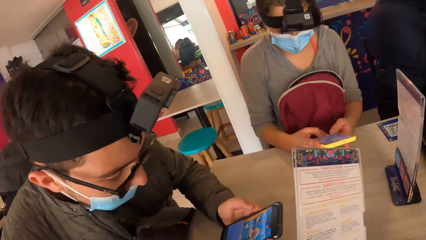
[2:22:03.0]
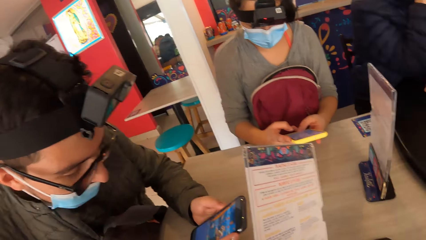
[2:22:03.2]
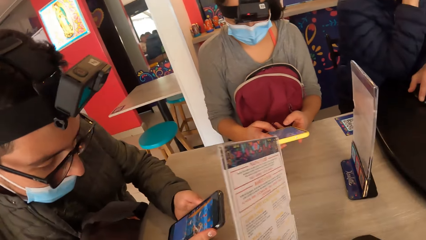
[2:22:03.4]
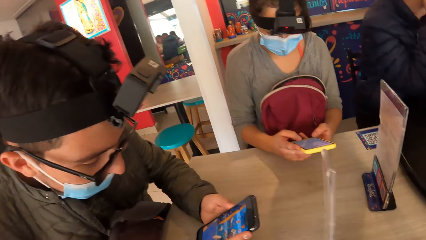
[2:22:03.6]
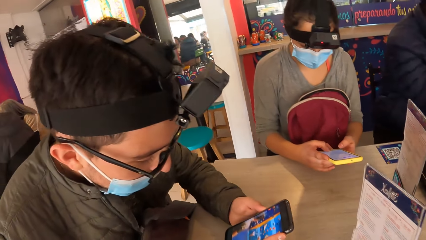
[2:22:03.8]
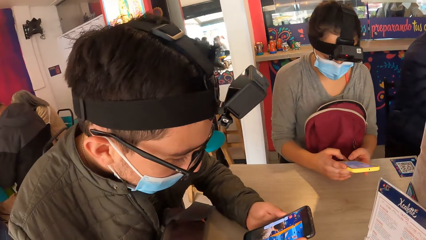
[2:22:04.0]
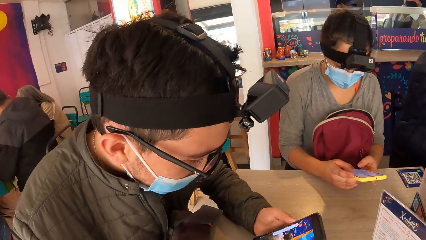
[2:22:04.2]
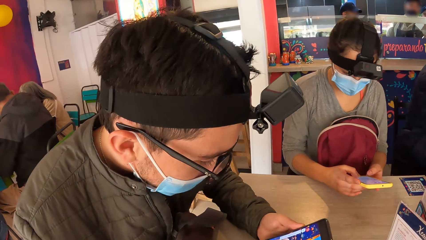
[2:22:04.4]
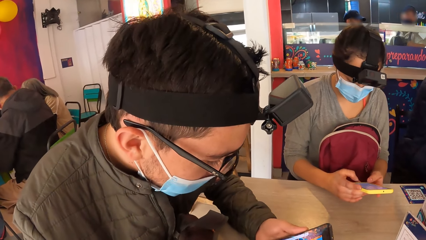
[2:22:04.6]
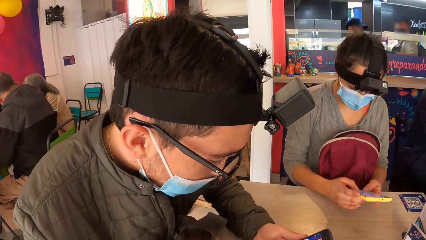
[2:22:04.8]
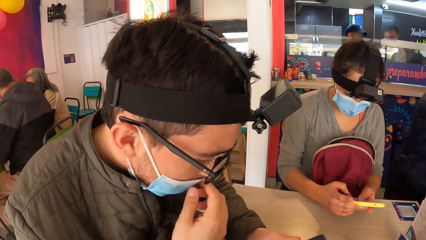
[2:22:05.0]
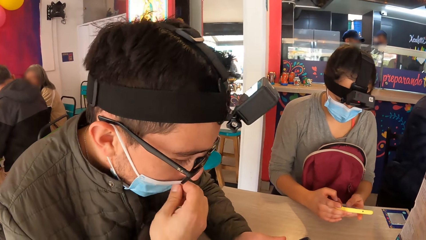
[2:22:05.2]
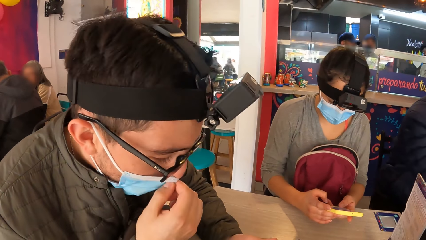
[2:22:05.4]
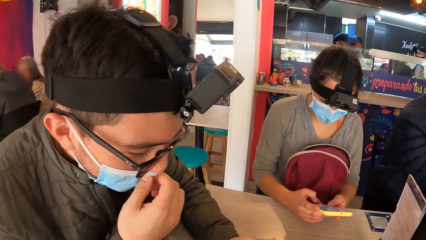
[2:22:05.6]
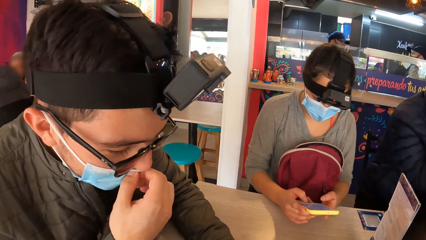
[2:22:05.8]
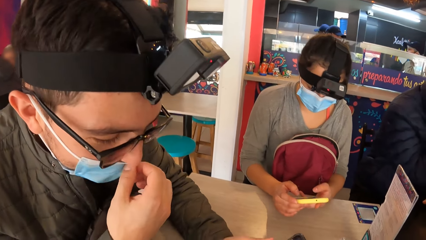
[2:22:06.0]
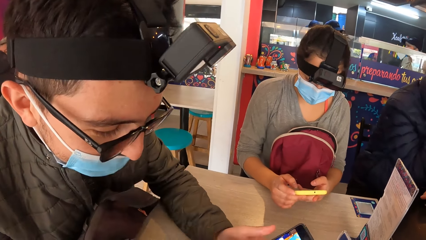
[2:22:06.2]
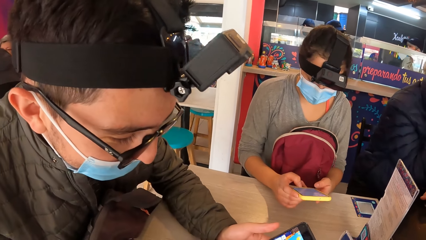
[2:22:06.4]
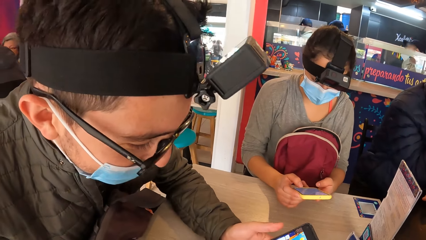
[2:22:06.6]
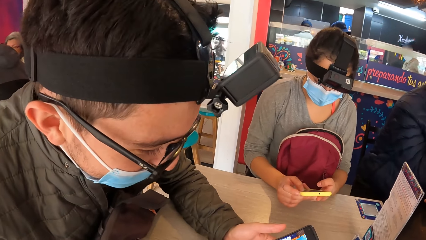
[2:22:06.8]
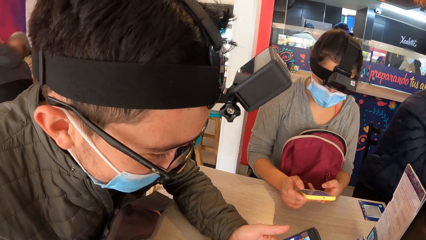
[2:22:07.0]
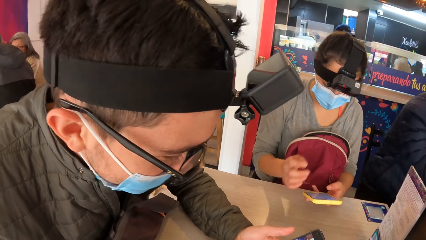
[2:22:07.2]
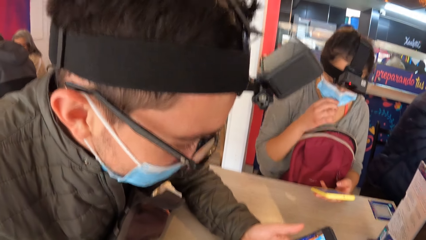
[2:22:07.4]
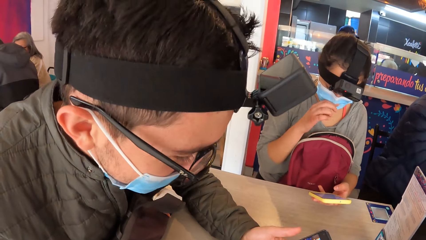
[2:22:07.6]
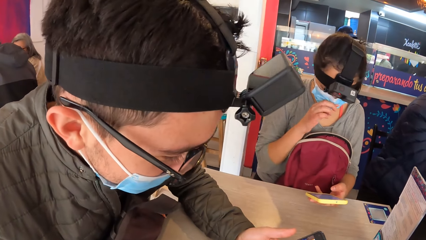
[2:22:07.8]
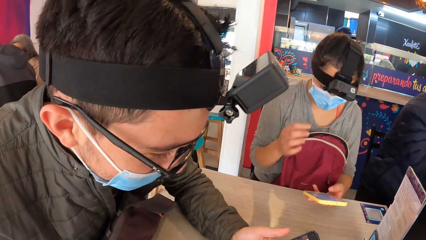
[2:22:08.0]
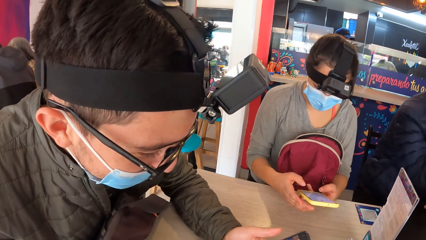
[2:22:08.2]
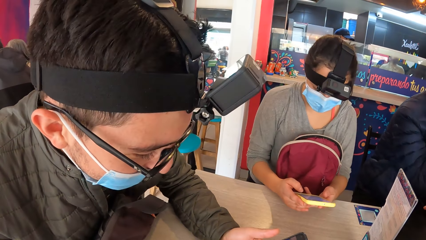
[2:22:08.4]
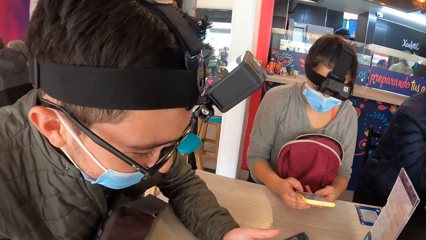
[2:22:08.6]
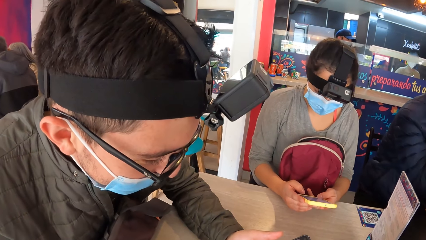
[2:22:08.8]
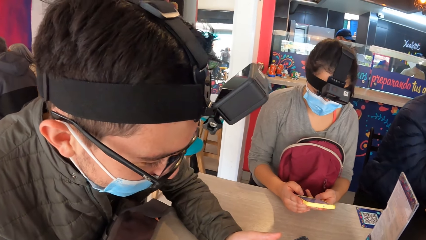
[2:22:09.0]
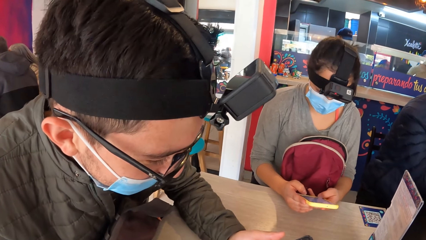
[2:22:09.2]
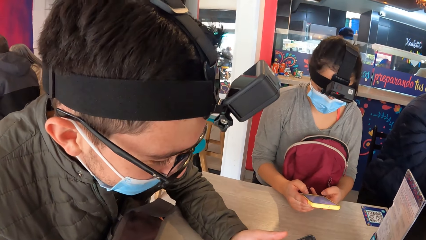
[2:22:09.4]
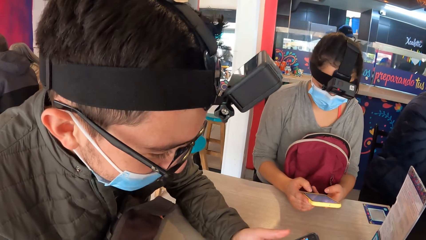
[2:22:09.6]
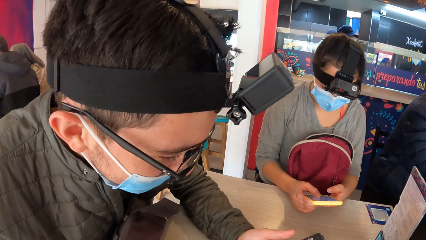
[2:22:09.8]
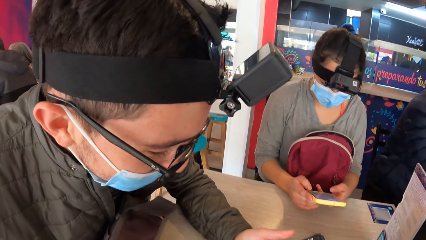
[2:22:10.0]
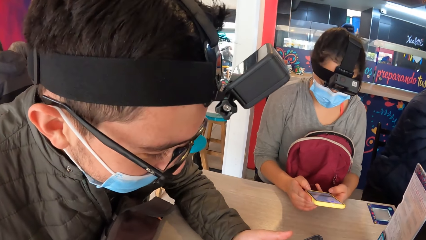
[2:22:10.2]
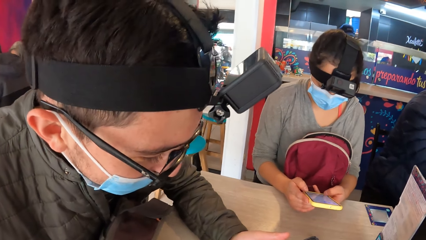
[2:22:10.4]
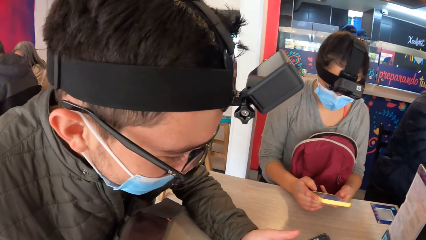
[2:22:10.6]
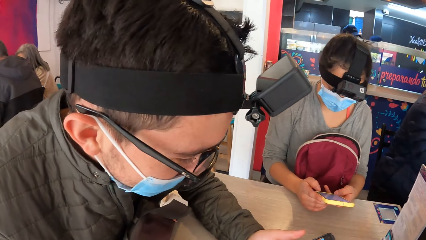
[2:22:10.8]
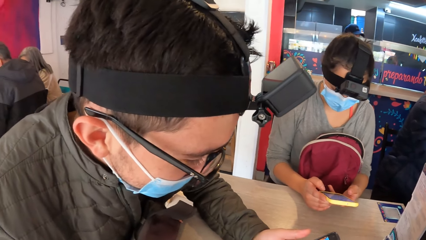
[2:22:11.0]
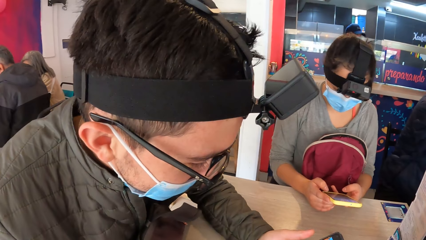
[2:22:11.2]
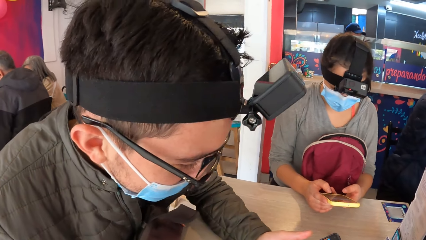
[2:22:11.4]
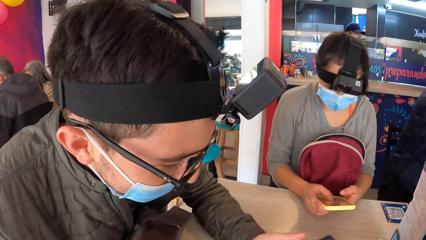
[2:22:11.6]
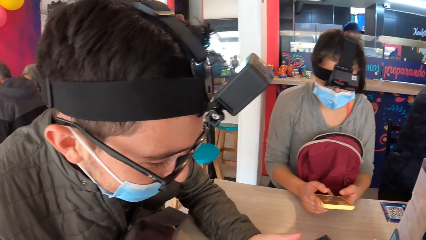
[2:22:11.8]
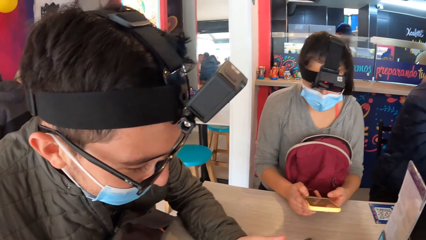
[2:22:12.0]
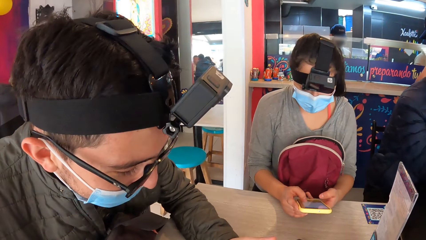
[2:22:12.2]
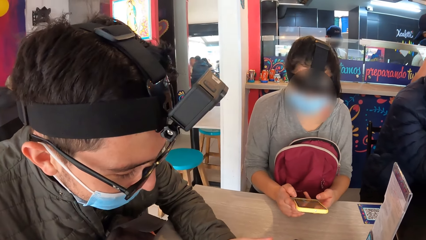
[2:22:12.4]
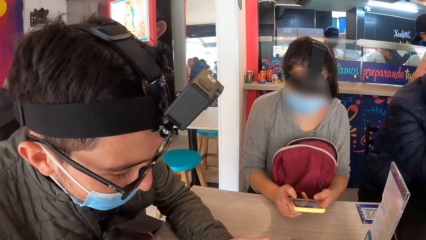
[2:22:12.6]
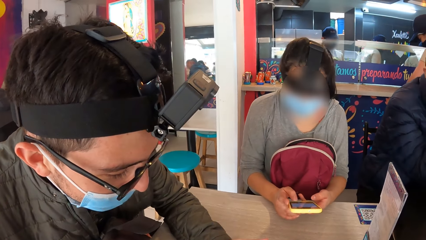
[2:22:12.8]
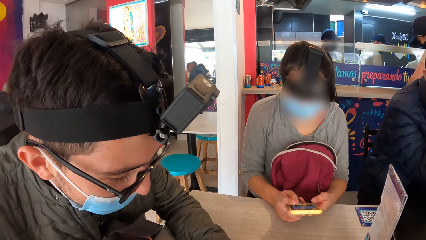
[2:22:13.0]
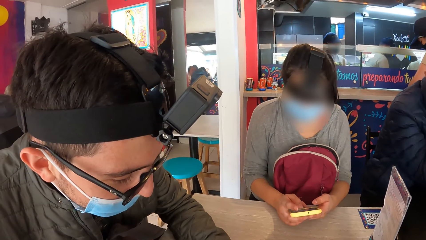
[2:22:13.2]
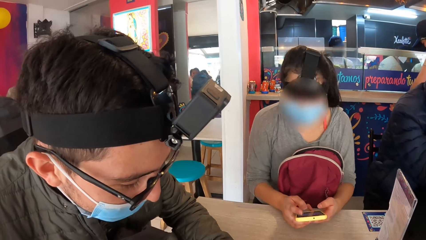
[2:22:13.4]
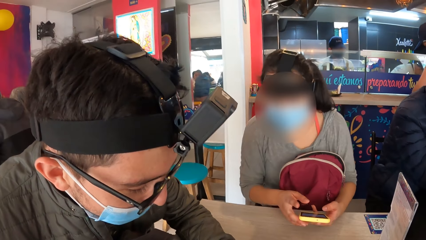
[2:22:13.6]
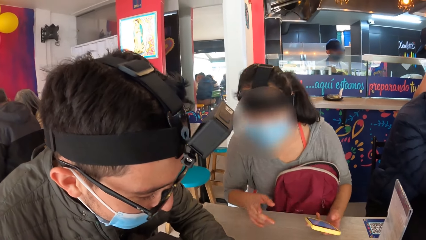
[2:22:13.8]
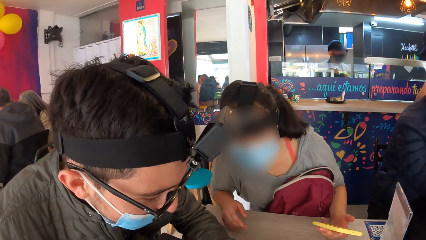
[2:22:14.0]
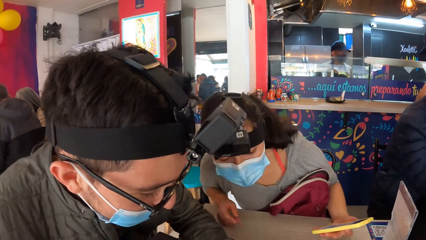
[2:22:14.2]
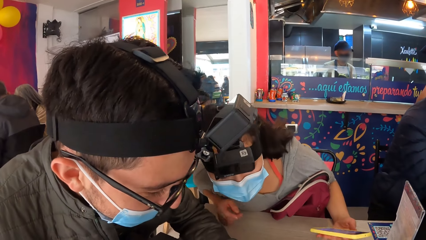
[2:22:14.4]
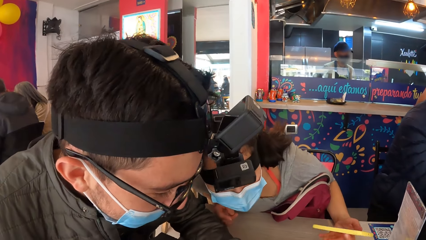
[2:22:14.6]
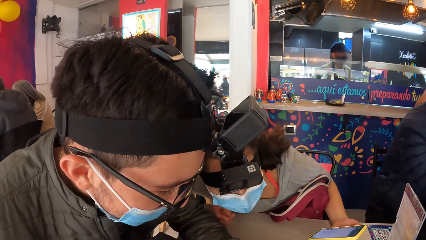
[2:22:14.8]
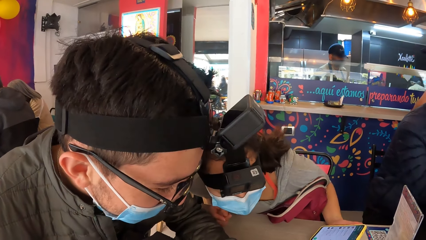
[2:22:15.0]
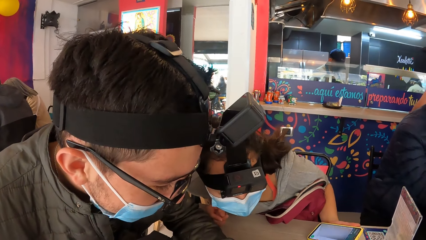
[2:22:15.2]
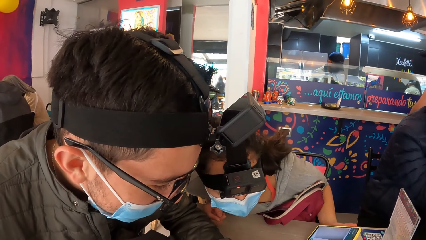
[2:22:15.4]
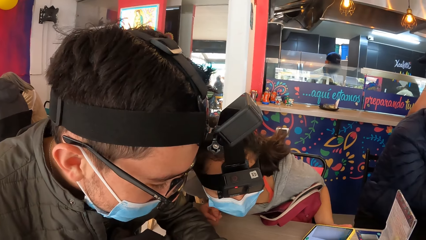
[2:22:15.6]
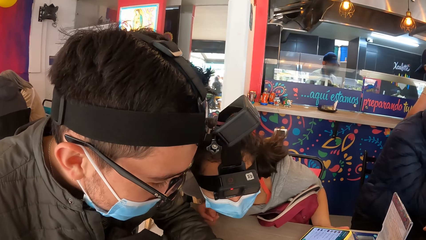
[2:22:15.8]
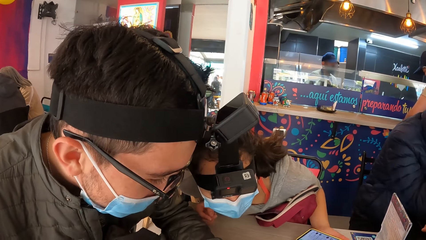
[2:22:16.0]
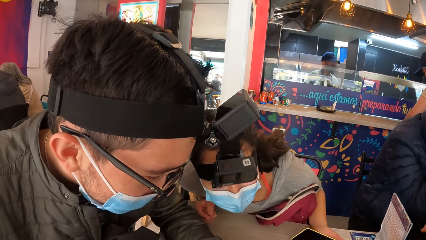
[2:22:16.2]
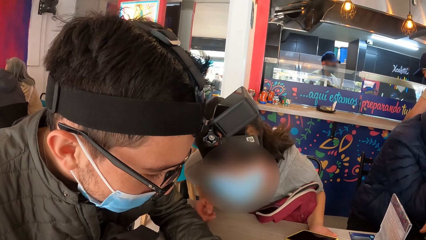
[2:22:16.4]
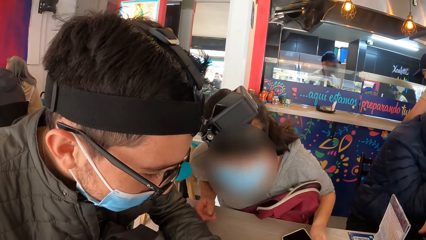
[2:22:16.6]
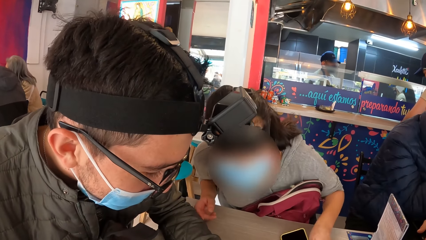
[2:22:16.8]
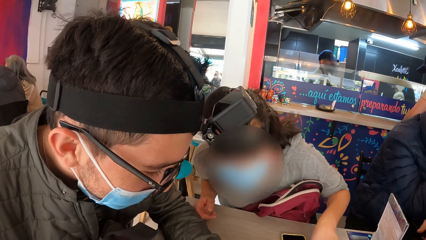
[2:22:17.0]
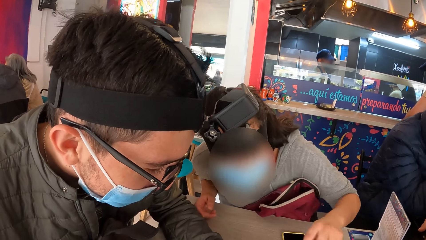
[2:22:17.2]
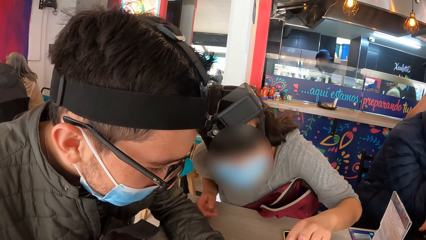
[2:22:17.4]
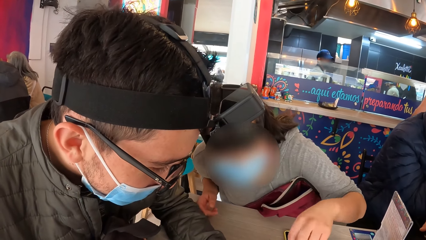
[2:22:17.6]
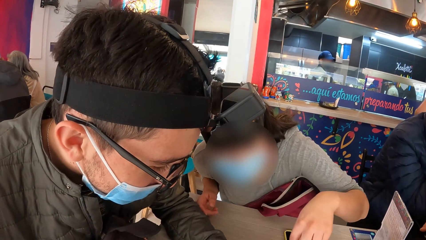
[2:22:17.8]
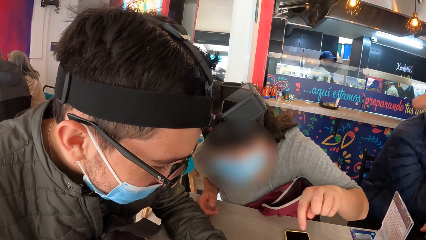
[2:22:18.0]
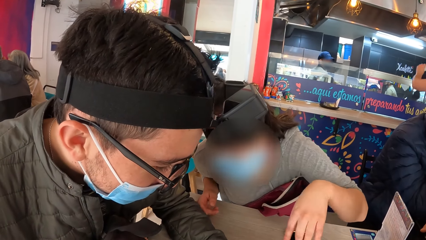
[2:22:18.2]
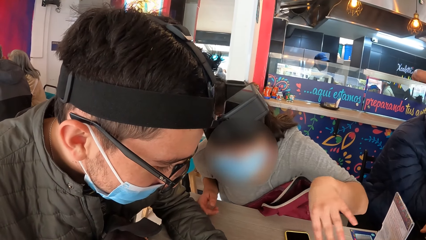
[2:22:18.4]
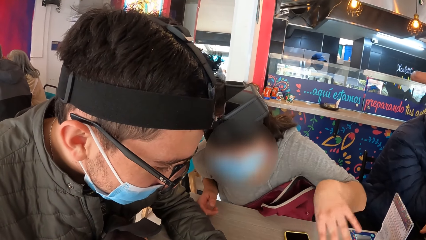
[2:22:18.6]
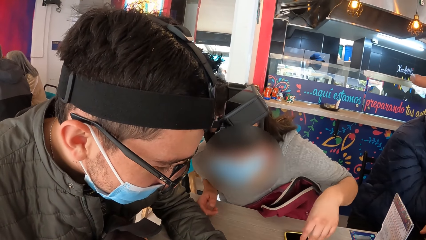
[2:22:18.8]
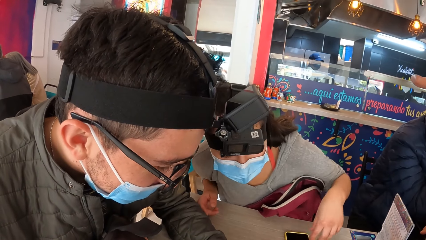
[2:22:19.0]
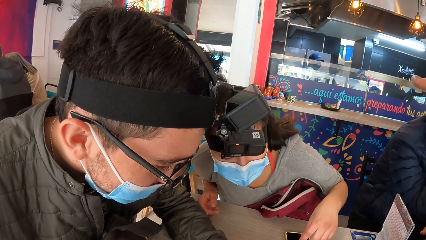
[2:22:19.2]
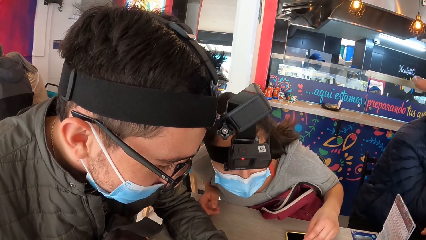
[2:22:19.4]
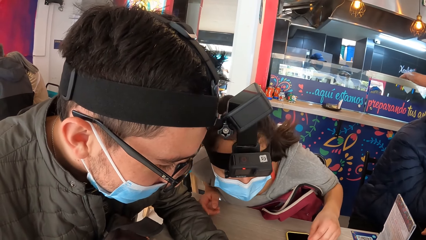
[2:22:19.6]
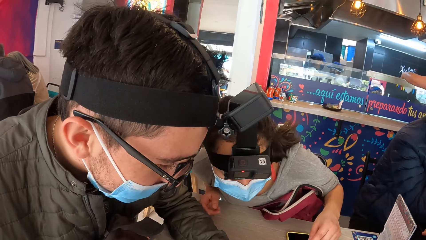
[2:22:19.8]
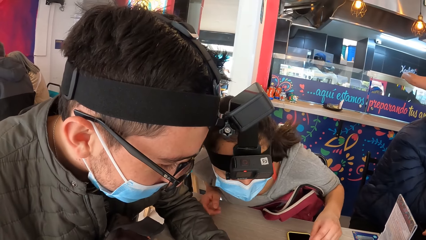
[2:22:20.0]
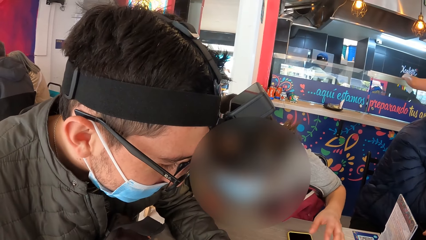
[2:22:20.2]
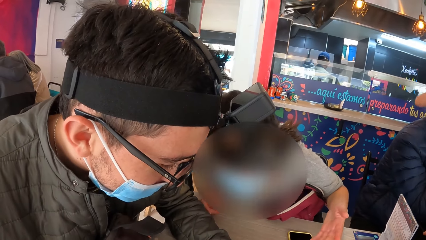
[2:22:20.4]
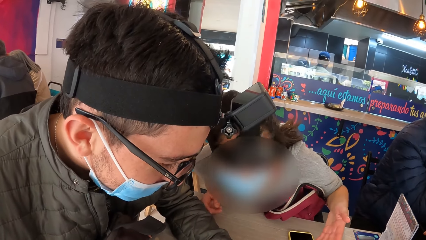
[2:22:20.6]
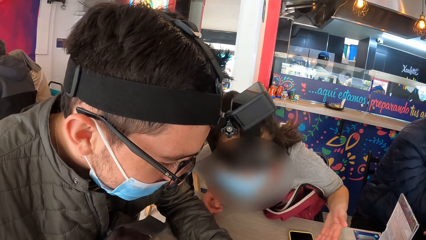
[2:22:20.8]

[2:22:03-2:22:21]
The man adjusts a mask on his face with his right hand. The woman holds the phone in her left hand and touches her nose with her right hand. The woman operates the phone with both hands. The woman holds the phone in her left hand. The woman converses with the man. The woman drops the phone in her left hand on the table.
